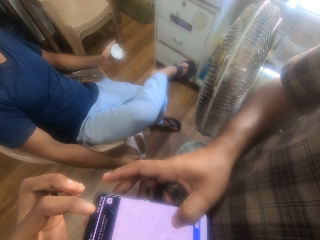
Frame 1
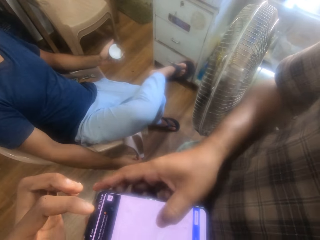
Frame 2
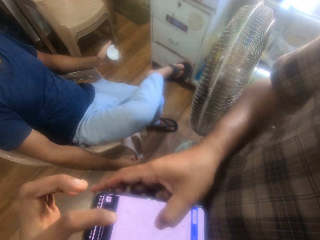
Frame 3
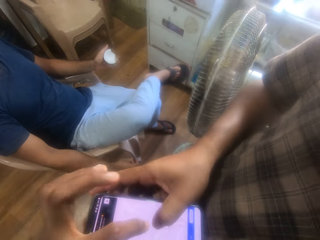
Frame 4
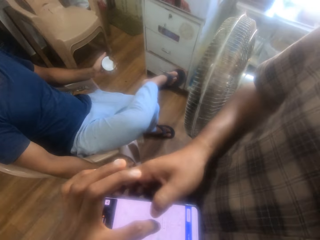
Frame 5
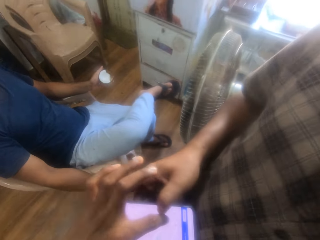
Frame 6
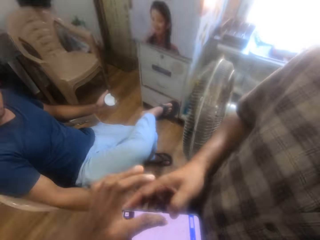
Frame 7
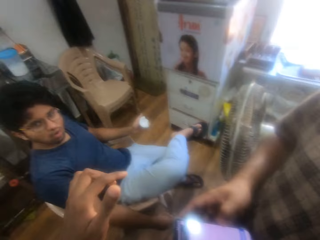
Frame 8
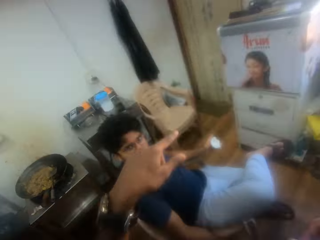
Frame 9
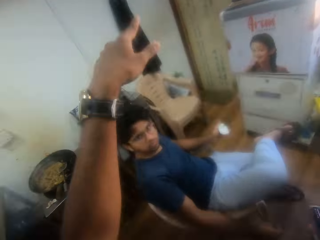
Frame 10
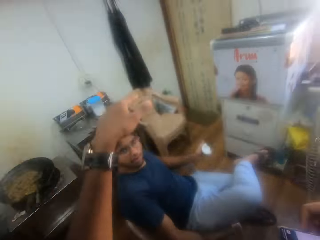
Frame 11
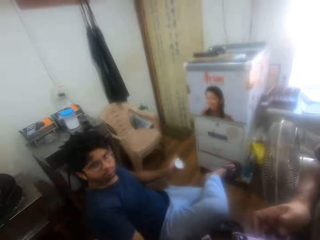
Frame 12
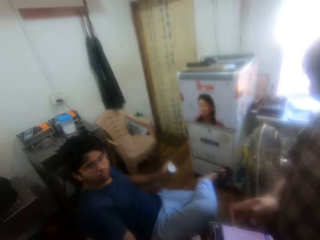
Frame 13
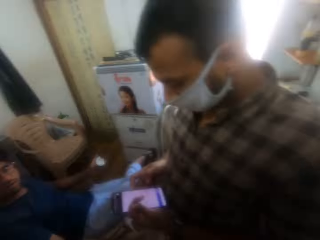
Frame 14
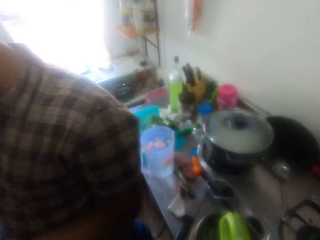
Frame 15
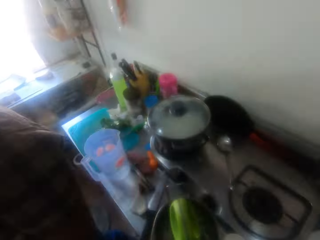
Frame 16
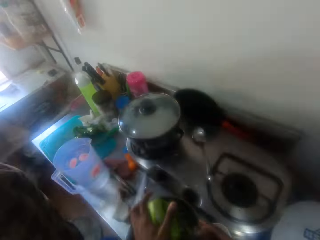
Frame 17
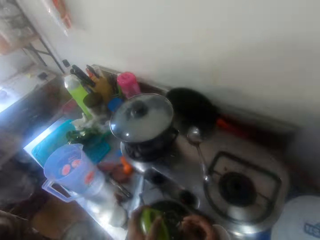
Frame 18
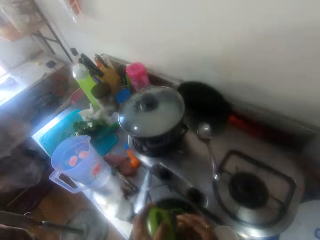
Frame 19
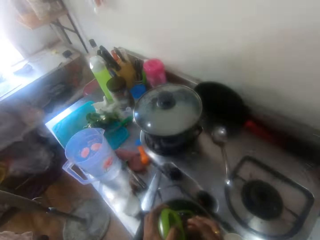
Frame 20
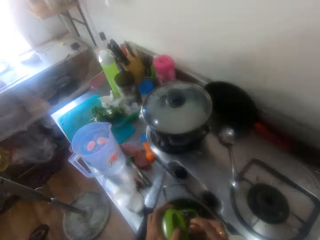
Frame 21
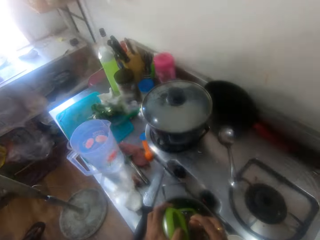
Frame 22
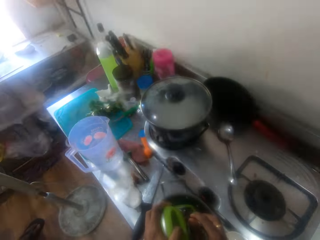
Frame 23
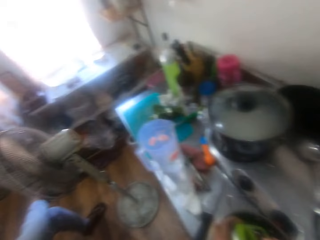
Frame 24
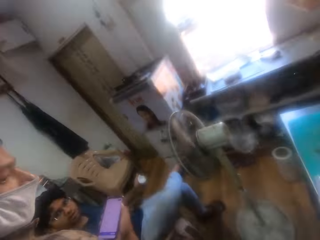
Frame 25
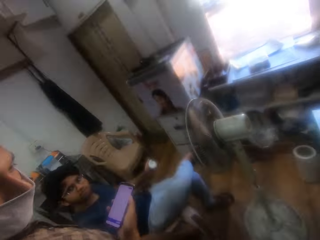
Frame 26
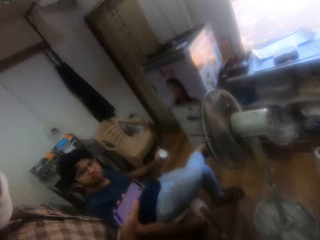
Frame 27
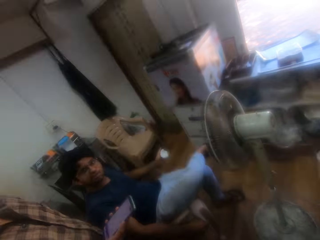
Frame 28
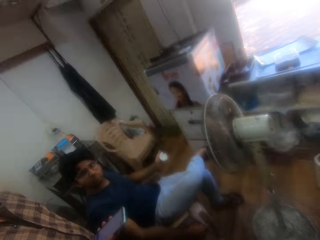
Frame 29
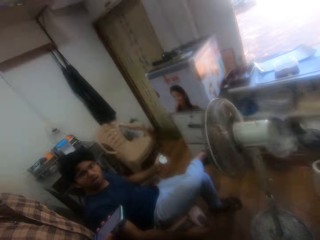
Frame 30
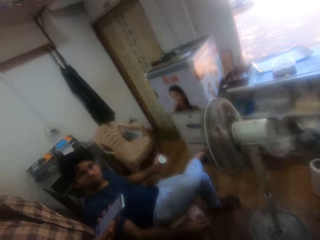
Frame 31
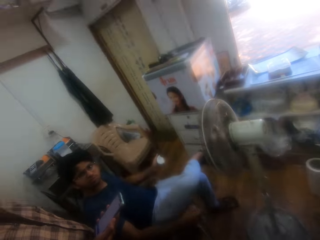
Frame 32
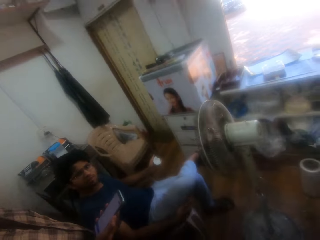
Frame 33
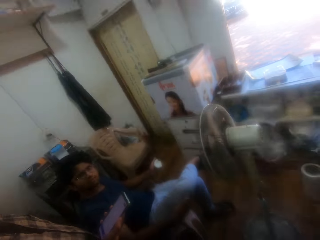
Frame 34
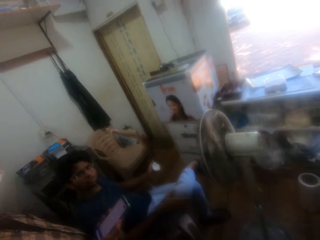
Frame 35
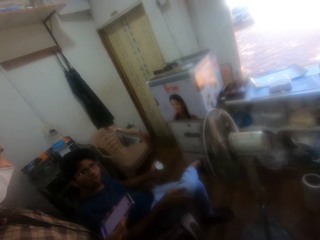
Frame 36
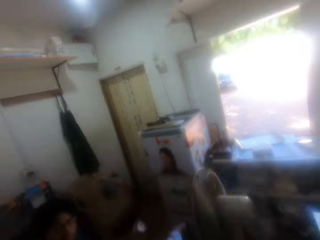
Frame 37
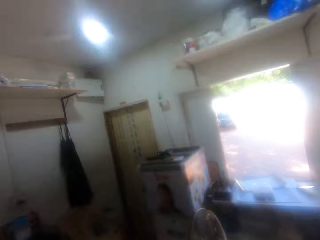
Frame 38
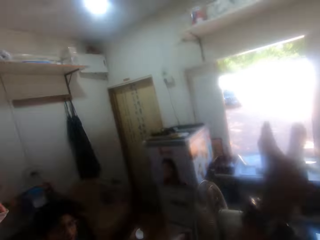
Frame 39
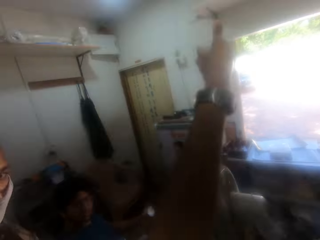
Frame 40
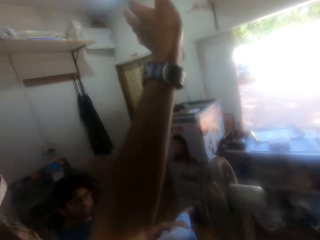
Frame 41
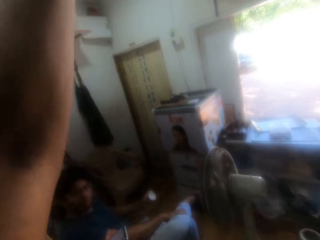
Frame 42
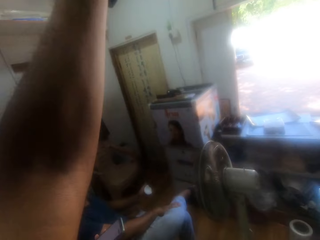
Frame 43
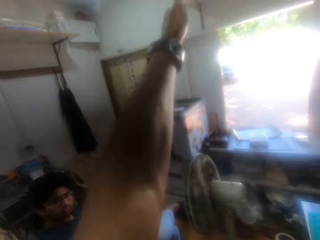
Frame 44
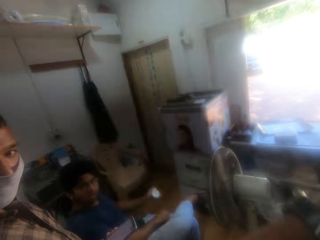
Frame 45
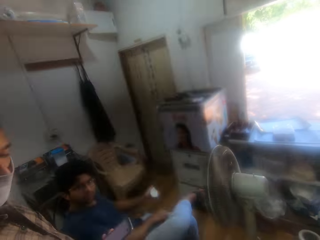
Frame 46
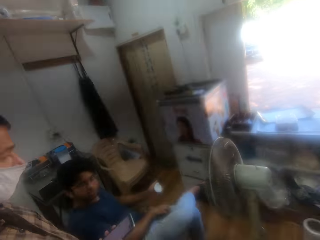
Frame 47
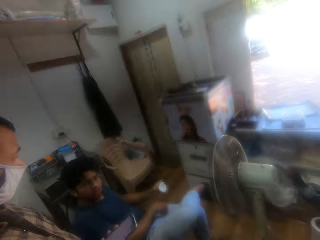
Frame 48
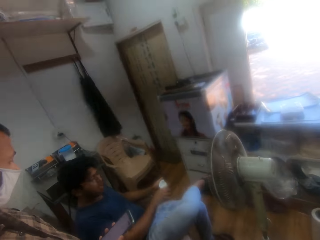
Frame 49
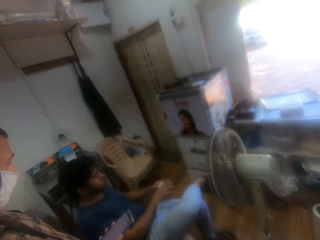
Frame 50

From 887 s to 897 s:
The camera wearer points while in the kitchen. They converse with a person in the kitchen. They grate coconut in a bowl in the kitchen with a grater. They converse with the person in the kitchen.

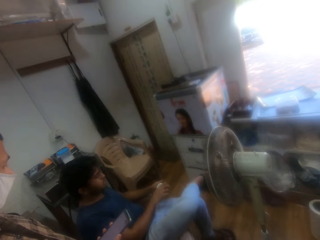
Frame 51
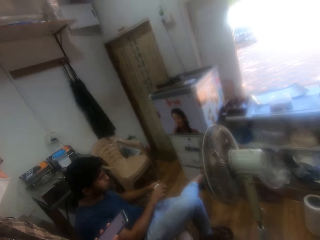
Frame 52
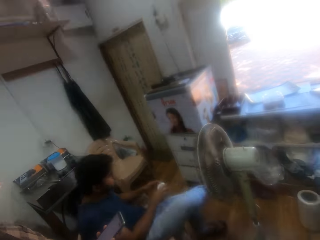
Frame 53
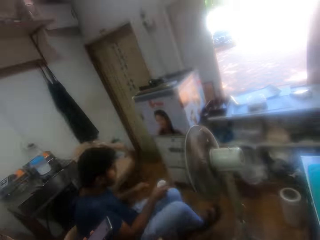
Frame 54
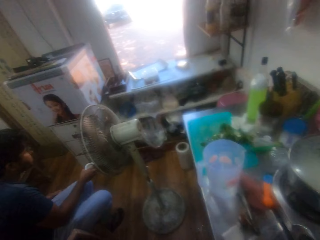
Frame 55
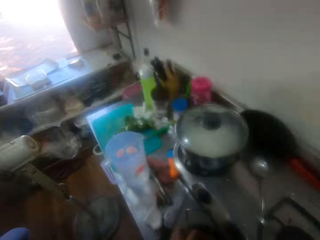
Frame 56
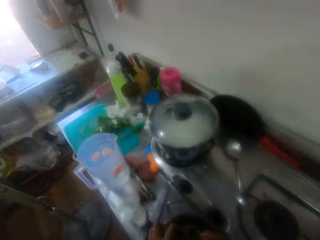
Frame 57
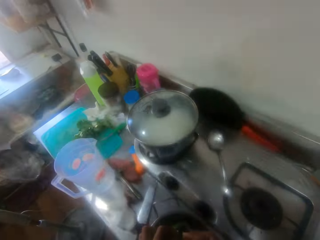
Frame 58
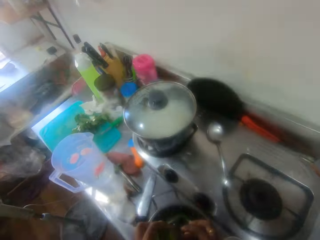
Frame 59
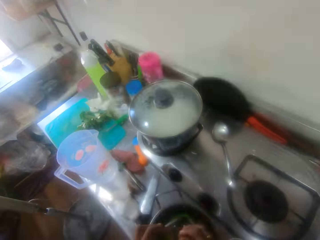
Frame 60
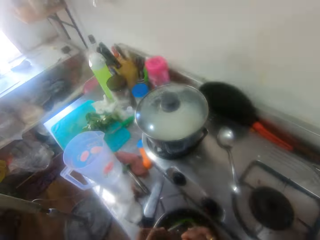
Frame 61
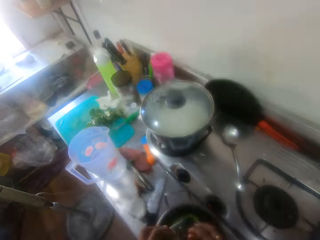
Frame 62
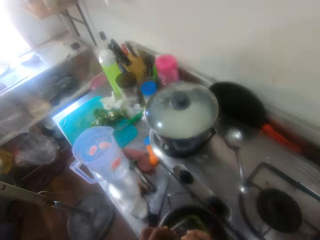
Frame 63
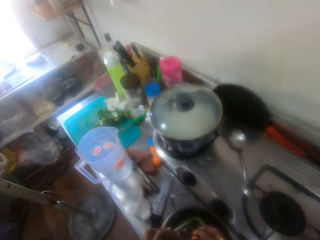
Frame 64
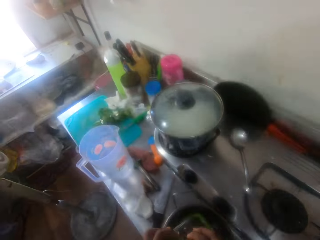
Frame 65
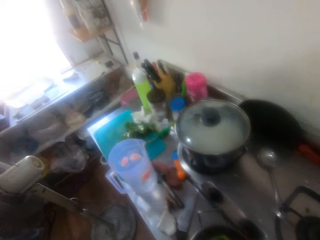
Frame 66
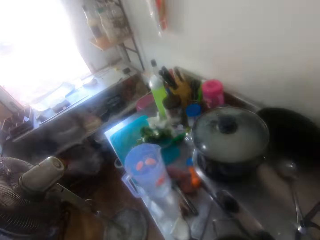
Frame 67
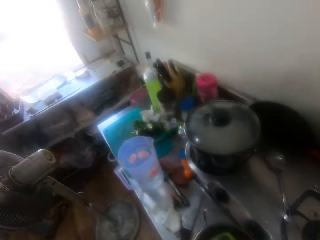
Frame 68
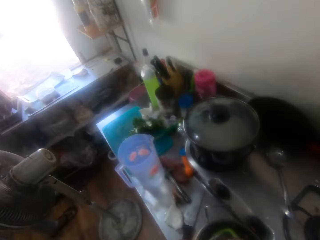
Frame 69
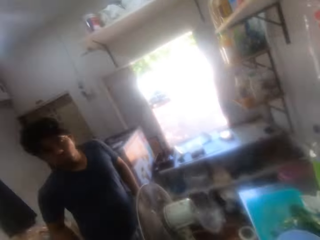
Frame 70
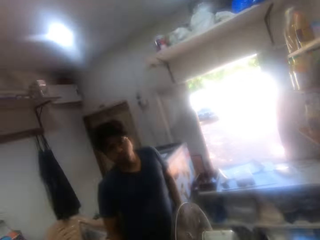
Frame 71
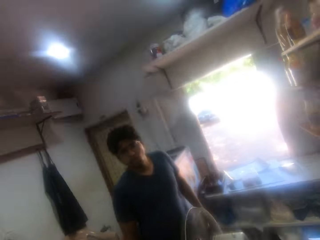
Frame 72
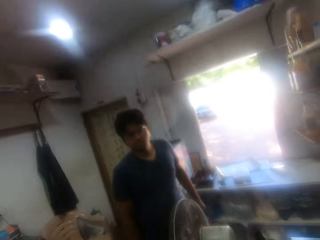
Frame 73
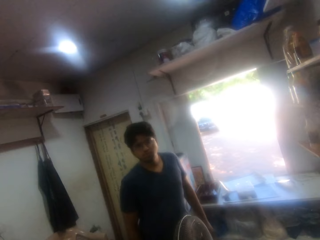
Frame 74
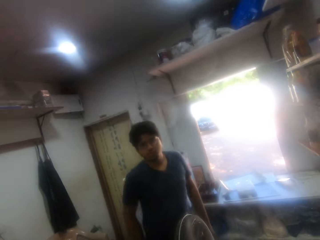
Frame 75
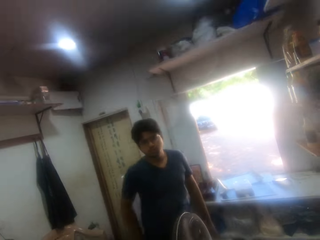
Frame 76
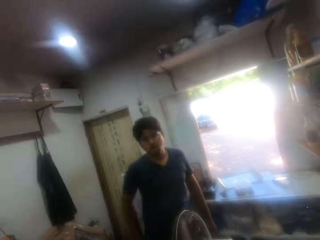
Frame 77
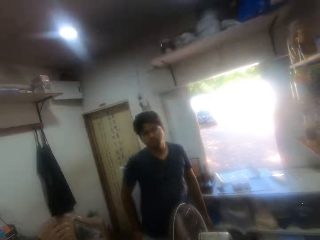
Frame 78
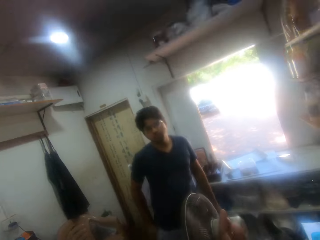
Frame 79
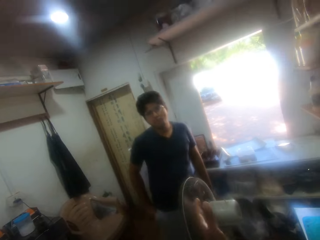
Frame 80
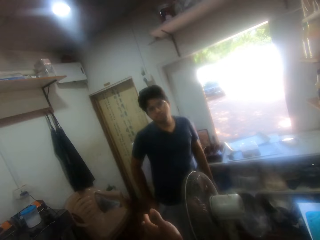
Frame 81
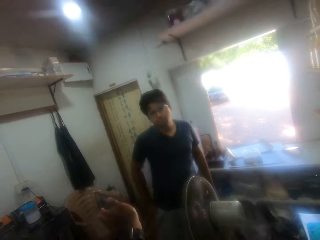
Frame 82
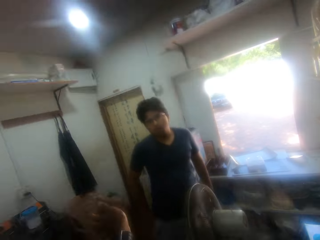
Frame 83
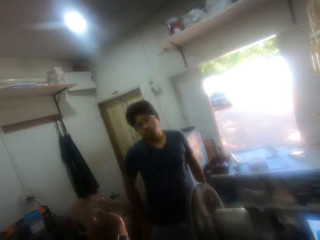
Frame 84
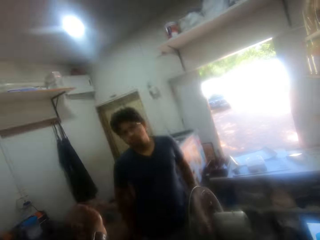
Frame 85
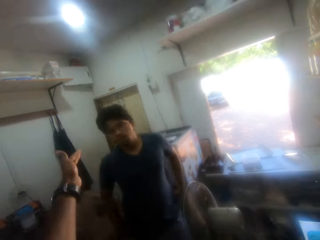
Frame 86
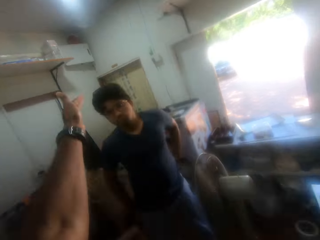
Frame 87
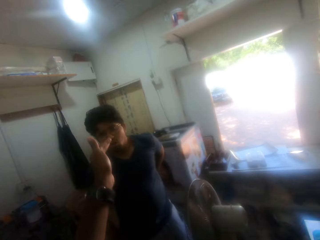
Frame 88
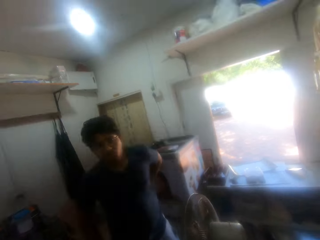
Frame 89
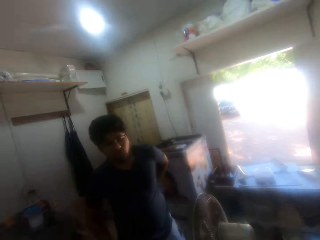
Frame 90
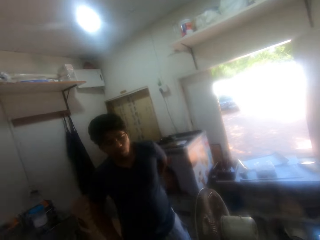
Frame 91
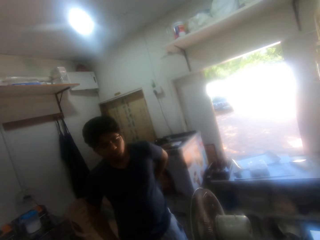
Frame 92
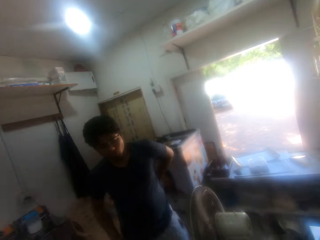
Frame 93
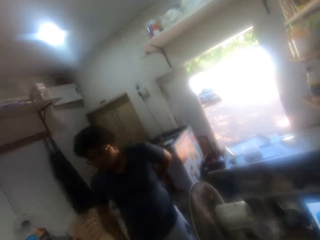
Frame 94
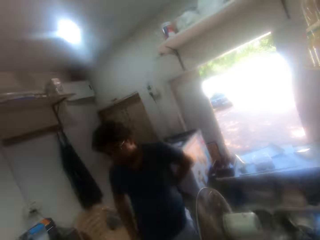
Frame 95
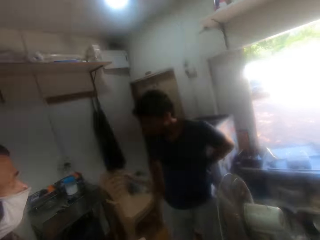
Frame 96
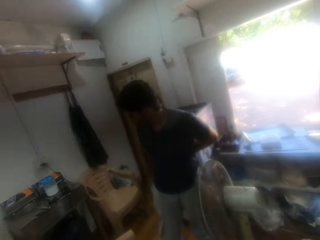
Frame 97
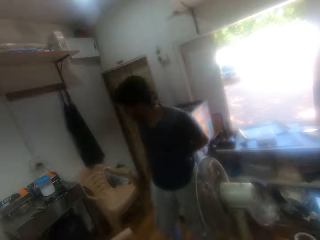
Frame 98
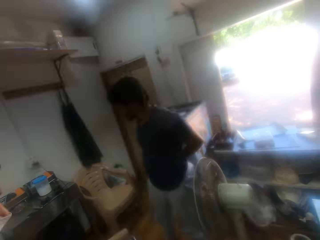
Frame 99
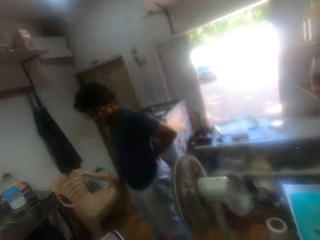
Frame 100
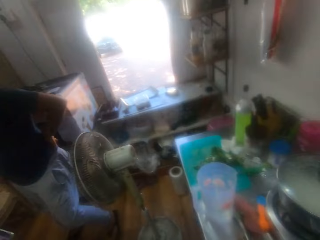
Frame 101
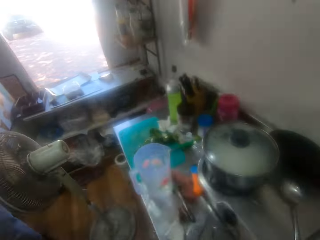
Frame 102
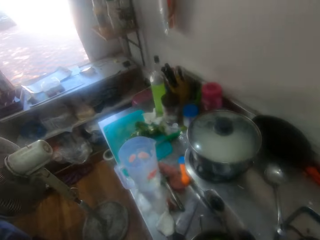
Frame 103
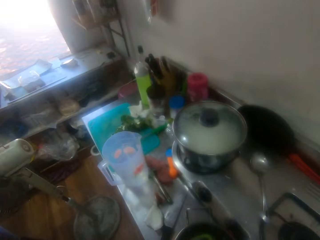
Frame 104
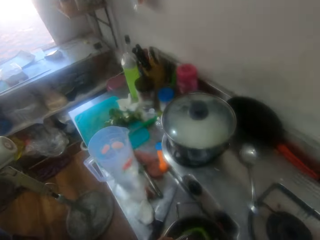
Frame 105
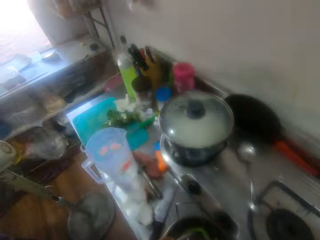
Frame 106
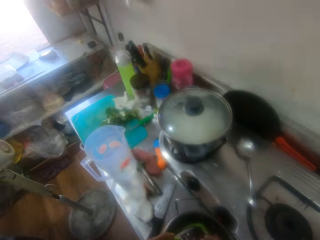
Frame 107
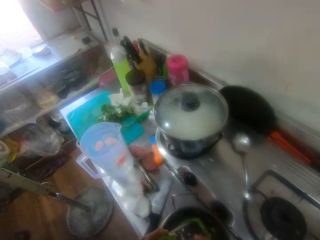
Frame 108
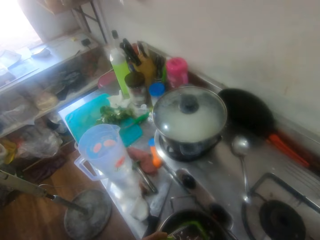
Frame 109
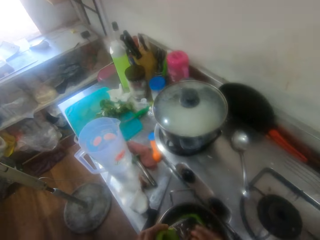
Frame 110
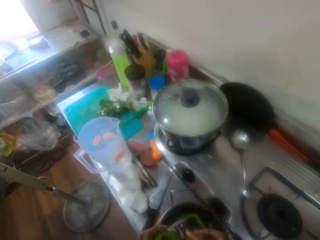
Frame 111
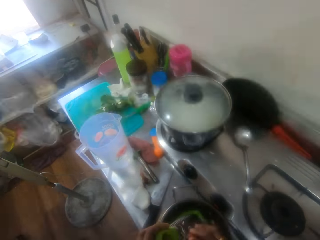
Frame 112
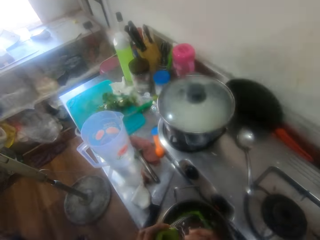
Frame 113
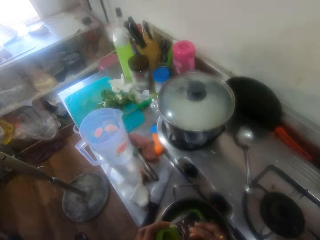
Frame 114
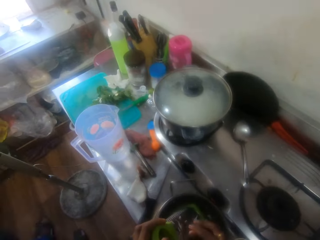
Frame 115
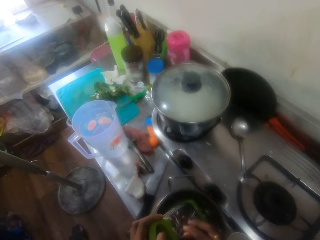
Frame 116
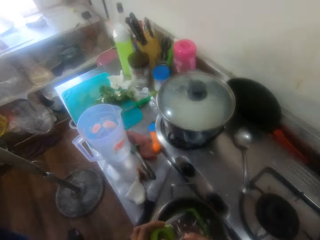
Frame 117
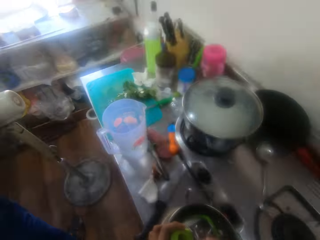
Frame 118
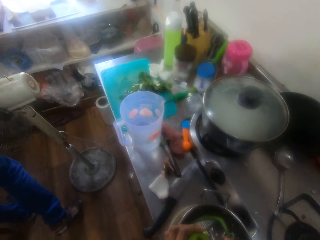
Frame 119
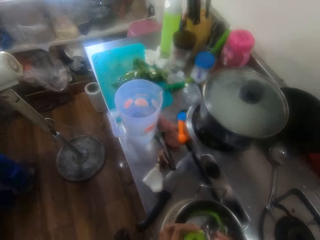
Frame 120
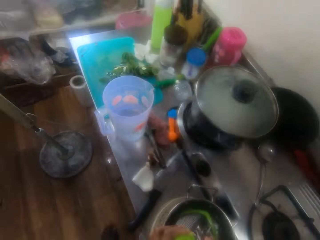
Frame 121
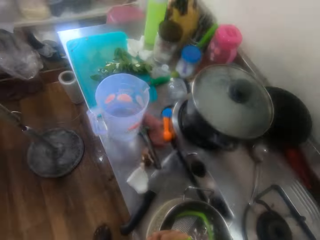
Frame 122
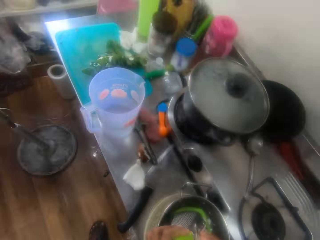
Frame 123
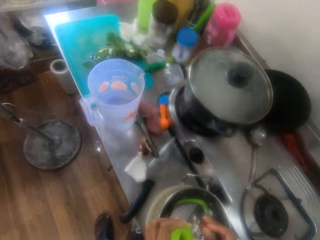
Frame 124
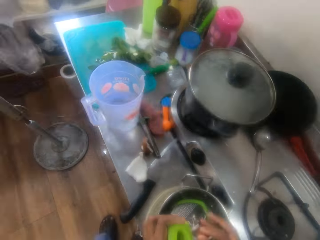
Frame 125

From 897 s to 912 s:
A man stands up from the seat in the kitchen. The camera wearer grates coconut in a bowl in the kitchen with a grater. They converse with the man in the kitchen. The man walks in the kitchen. The camera wearer grates the coconut in the bowl in the kitchen with the grater.
